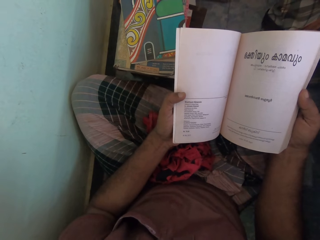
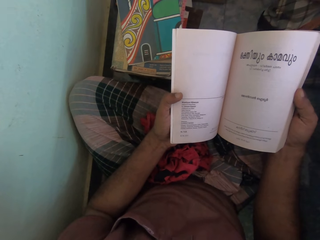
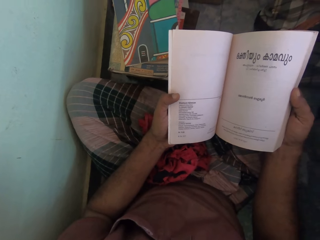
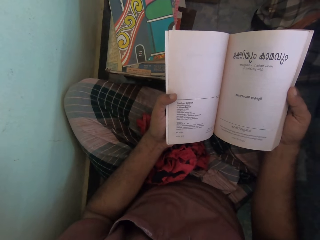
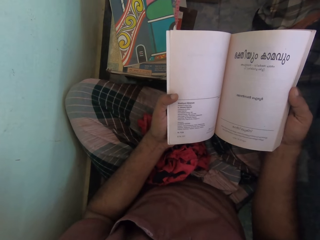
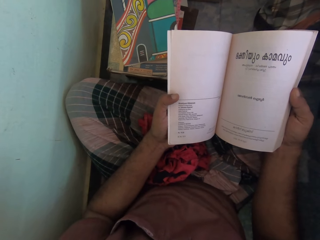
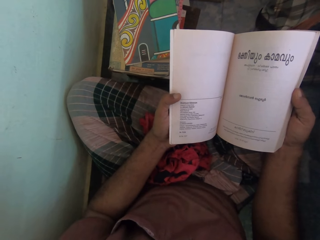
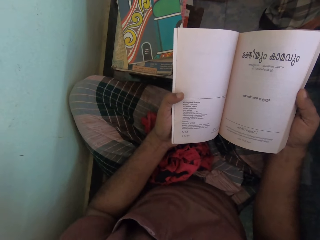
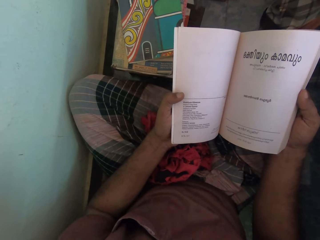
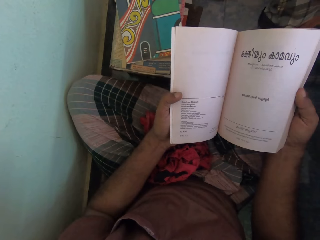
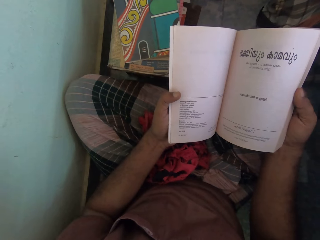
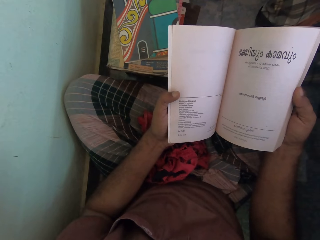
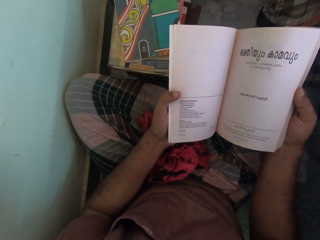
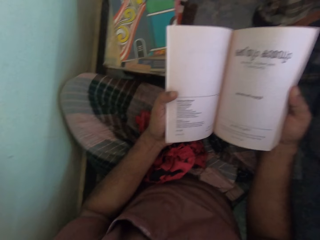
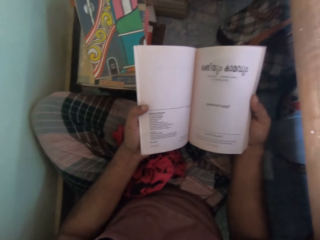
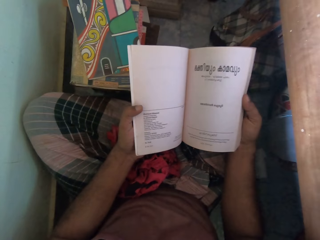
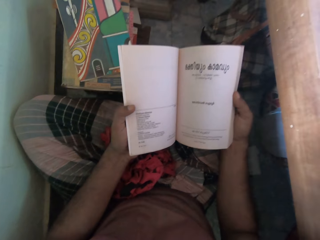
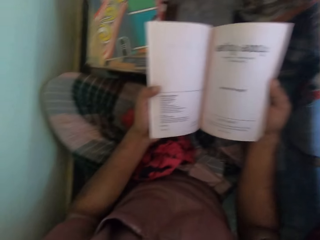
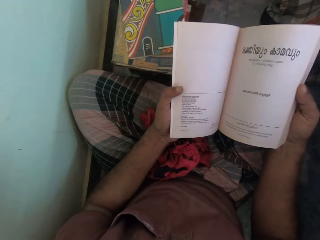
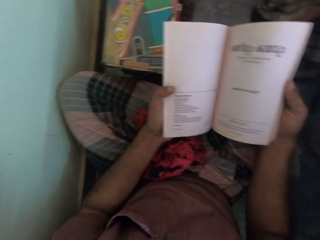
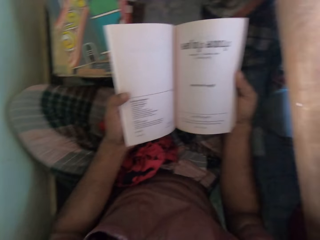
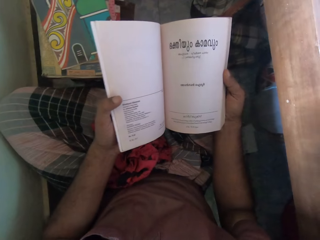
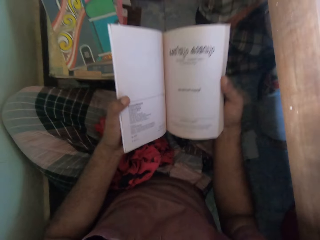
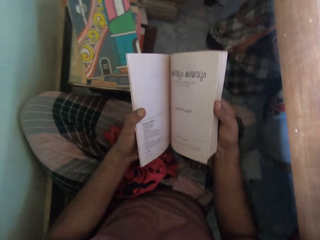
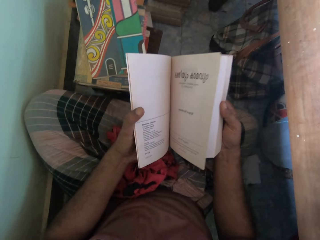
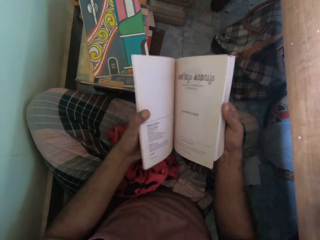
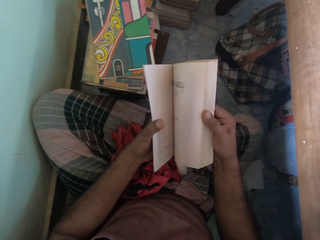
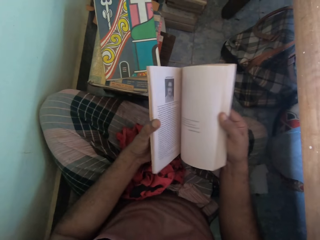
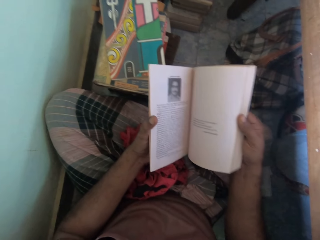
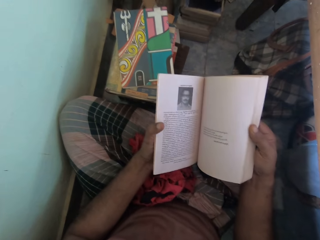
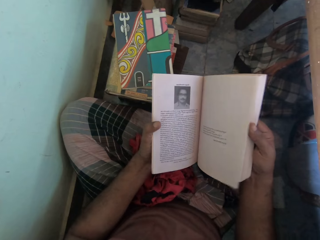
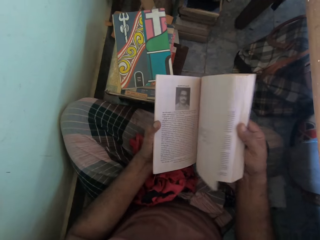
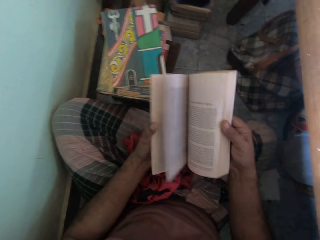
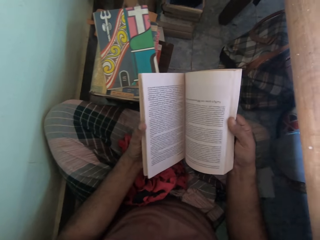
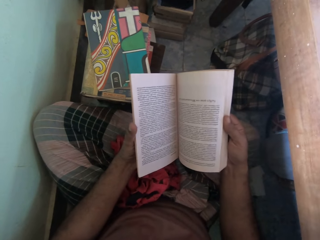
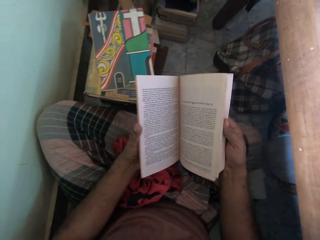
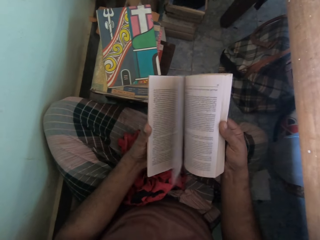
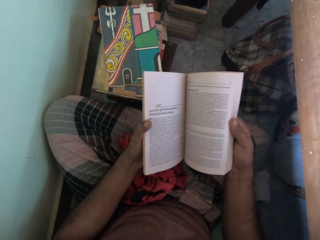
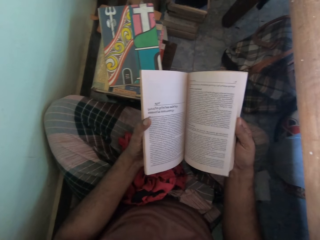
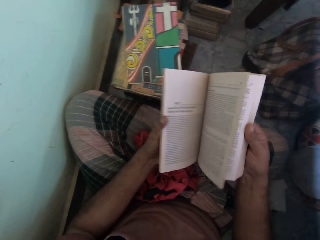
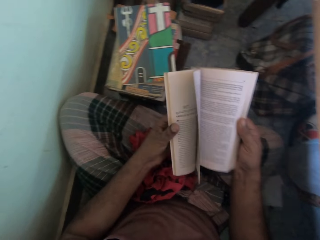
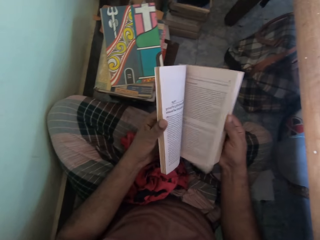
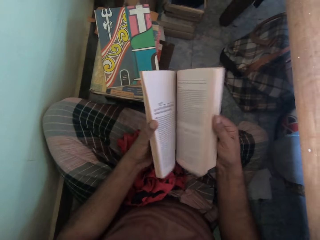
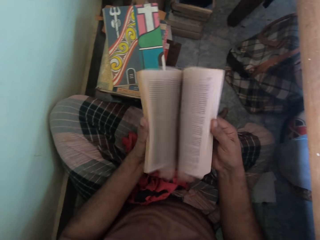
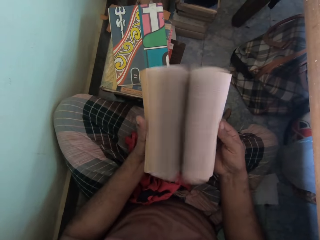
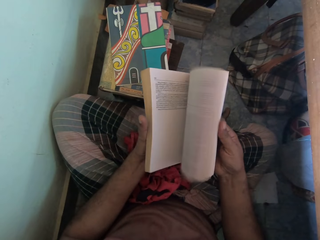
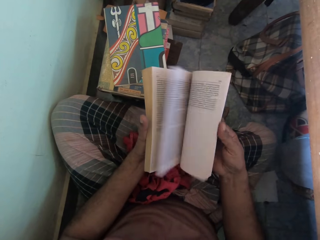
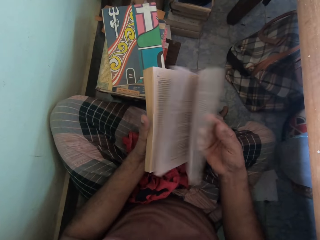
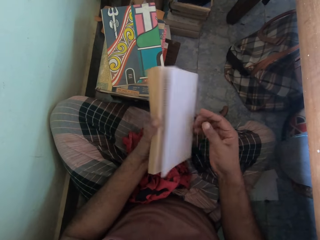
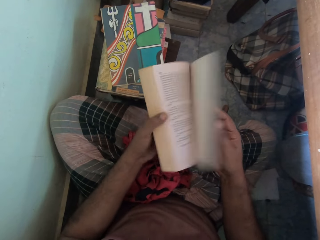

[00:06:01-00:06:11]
The camera wearer flips a page of the book in his hands with his right hand. He flips some pages of the book in his hands with his right hand repeatedly.

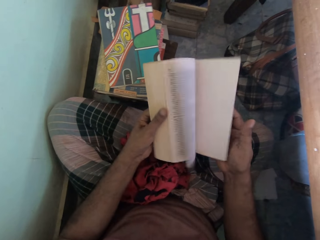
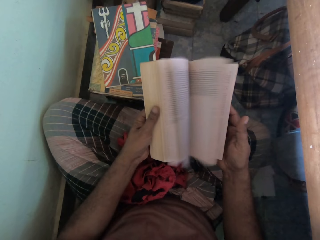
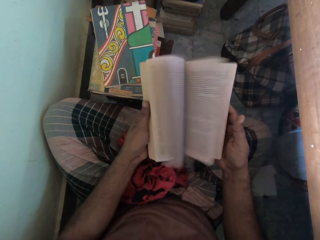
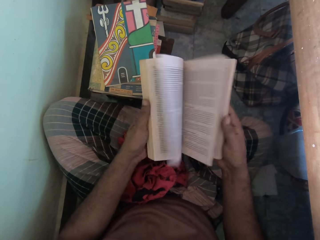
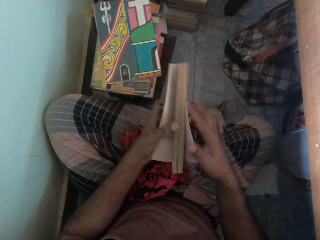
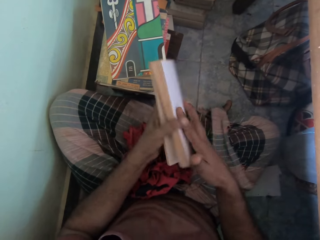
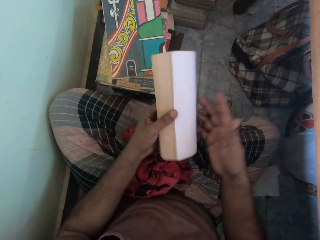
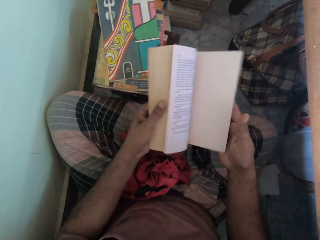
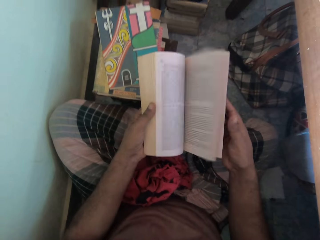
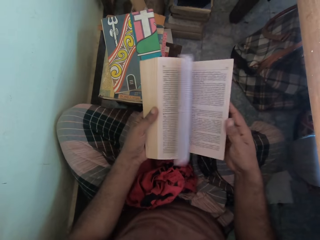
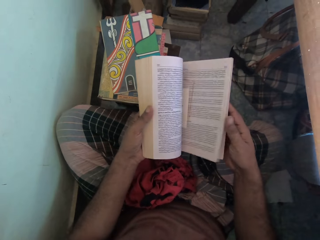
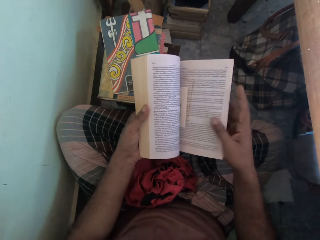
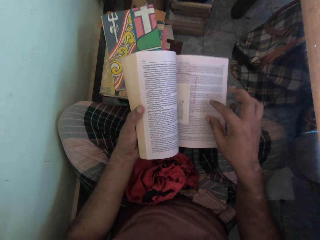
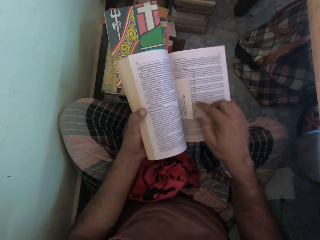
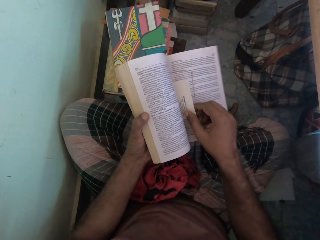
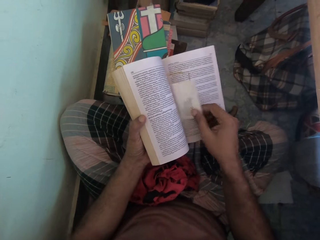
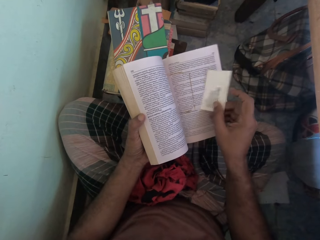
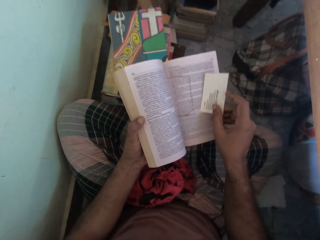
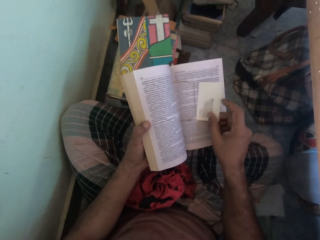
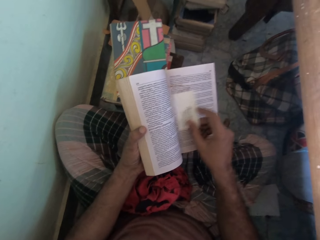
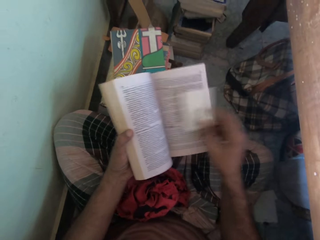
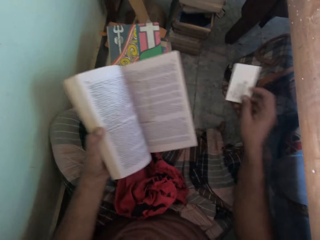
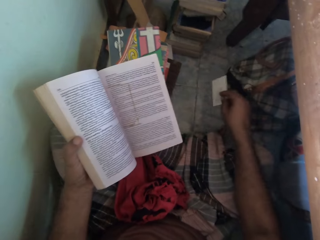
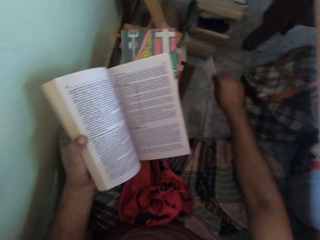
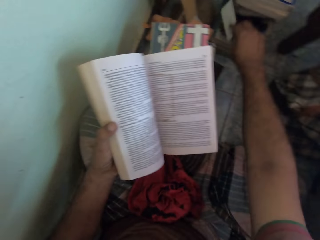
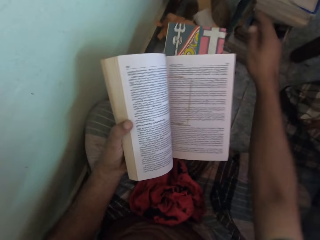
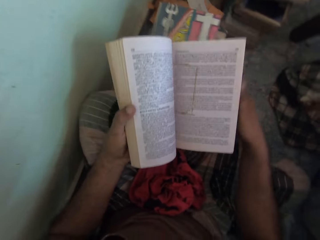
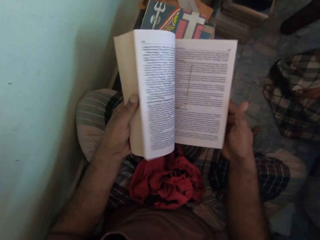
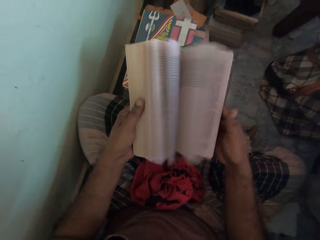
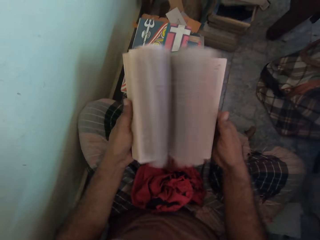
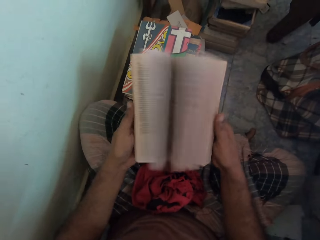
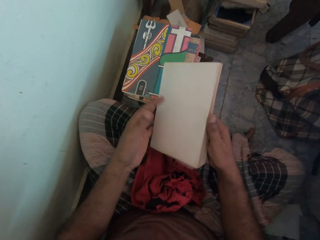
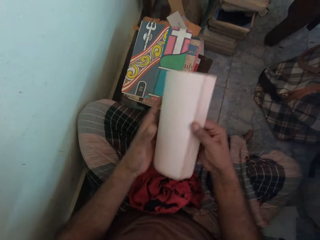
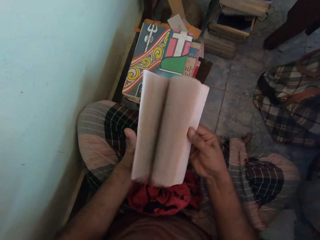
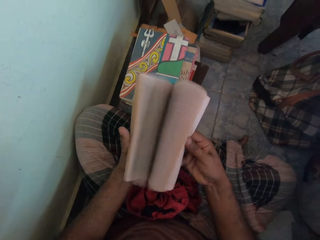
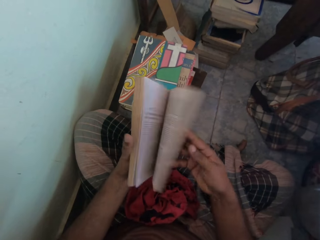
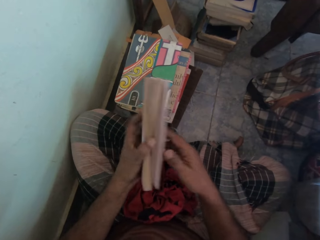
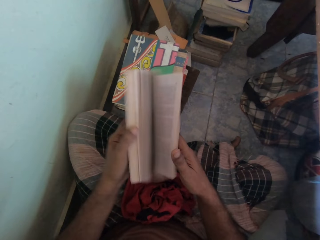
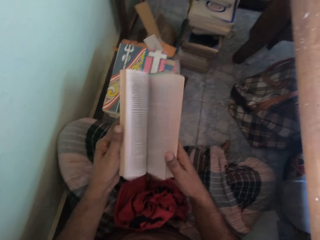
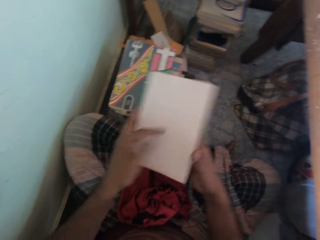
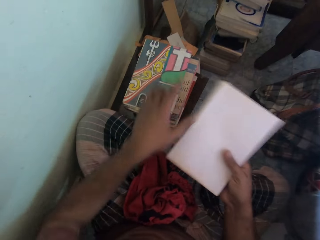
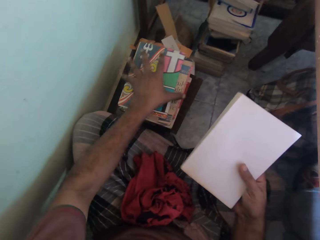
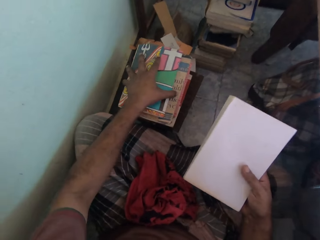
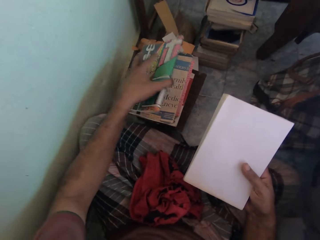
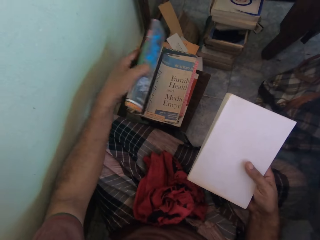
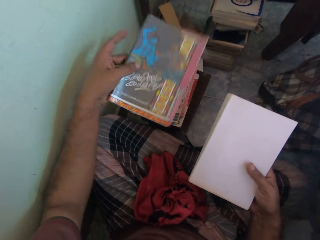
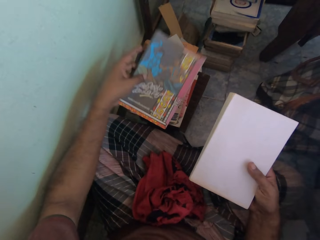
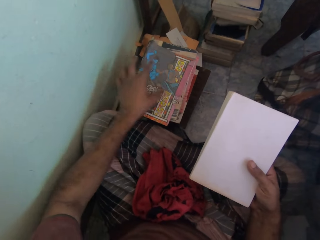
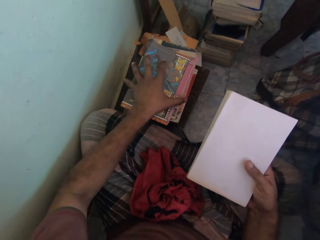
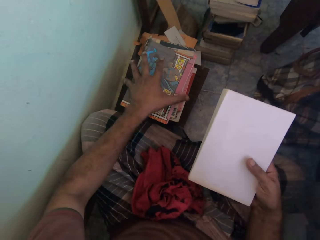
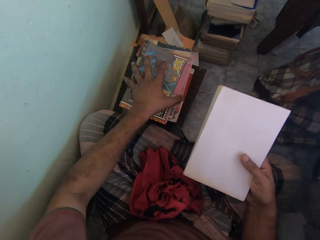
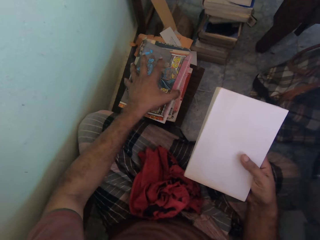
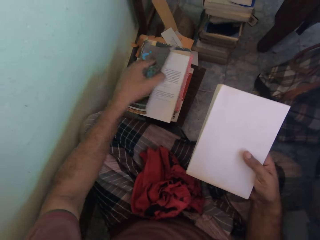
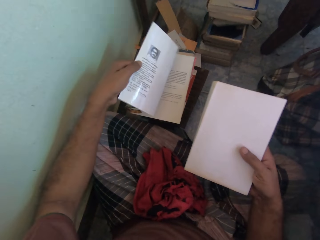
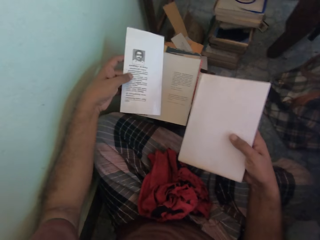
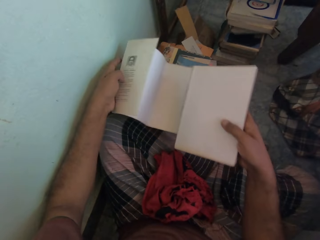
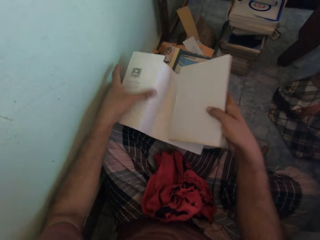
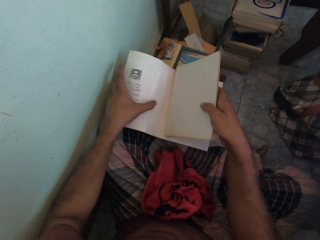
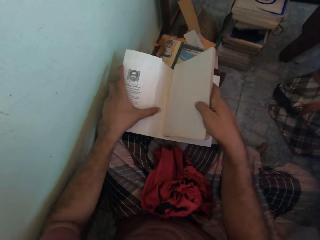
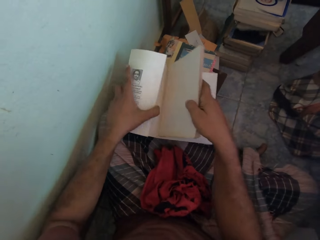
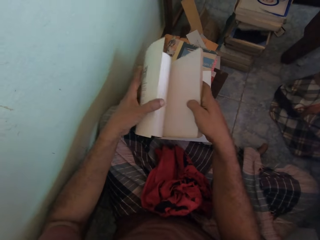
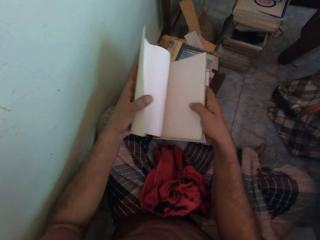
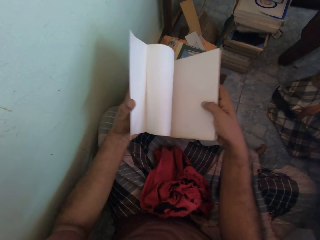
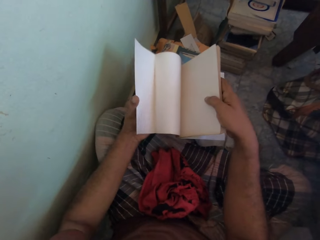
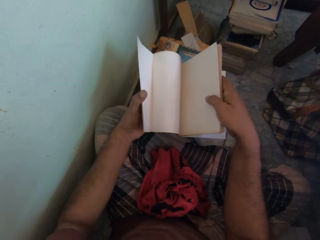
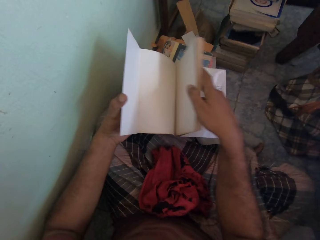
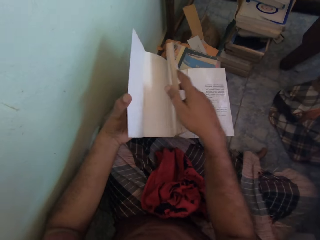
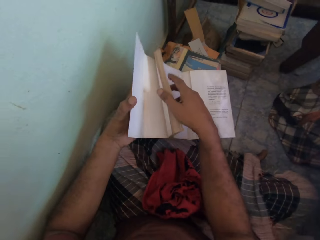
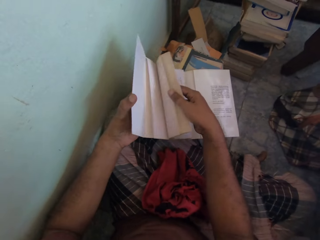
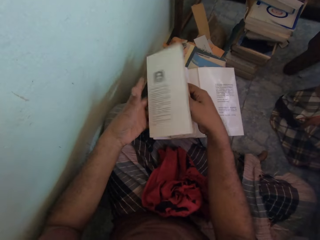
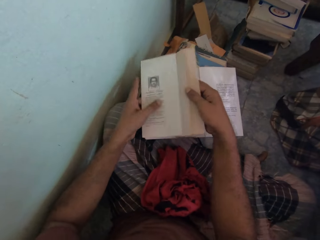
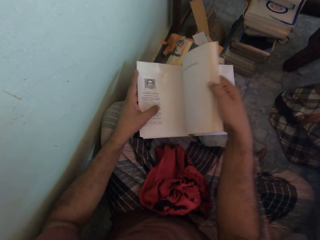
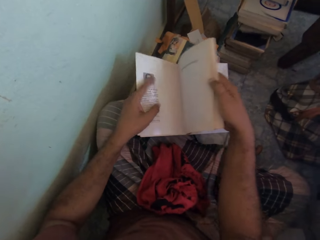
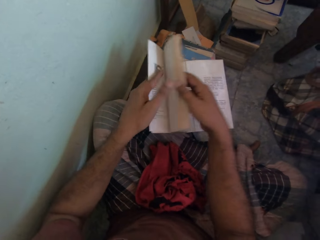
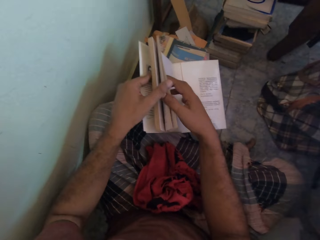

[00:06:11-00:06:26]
The camera wearer flips some pages of the book in his hands with his left hand. He closes the book in his hands with his right hand. He flips the pages of the book in his hands with his left hand. He takes a card from a page of the book in his hands with his right hand. He drops the card in his right hand on the stack of books on the floor. He flips the pages of the book in his hands with his left hand. He flips the pages of the book in his hands with his right hand. He flips the pages of the book in his hands with his left hand. He flips the book cover on the stack of books on the floor with his left hand. He picks up the cover. He opens the book cover on the stack of books on the floor with his left hand. He wraps the book in his right hand with the book cover in his left hand on the stack of books on the floor.
